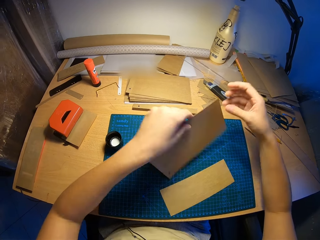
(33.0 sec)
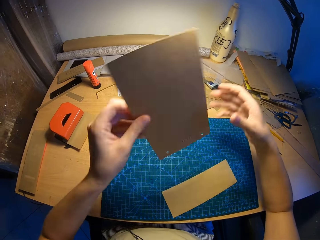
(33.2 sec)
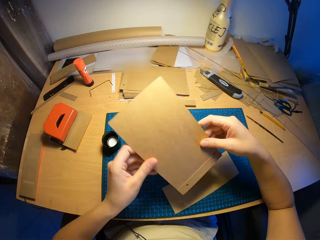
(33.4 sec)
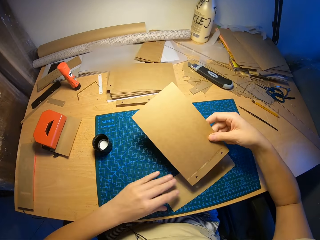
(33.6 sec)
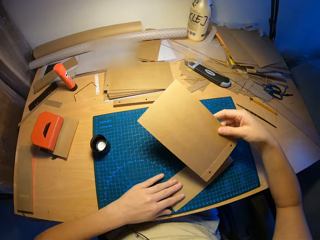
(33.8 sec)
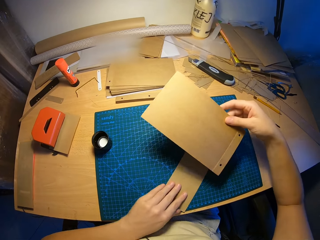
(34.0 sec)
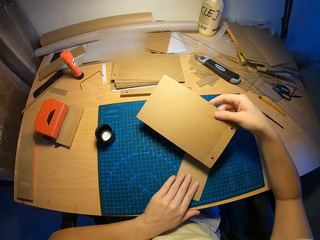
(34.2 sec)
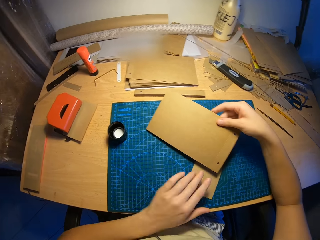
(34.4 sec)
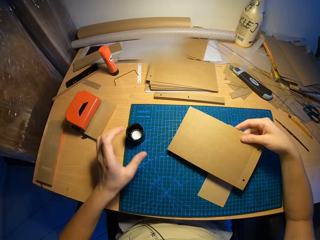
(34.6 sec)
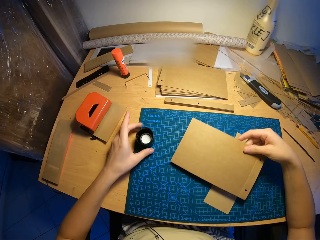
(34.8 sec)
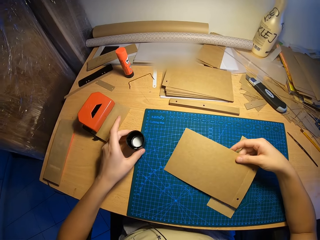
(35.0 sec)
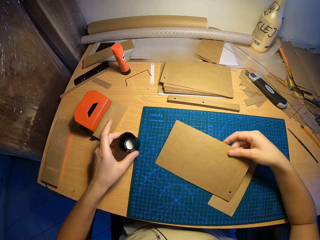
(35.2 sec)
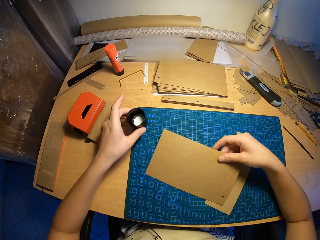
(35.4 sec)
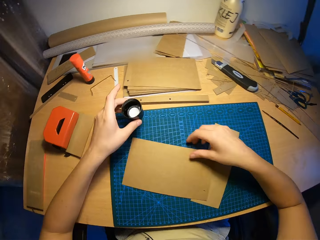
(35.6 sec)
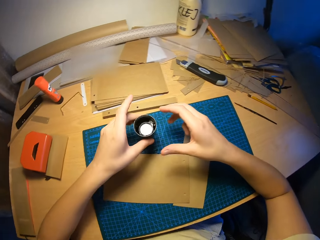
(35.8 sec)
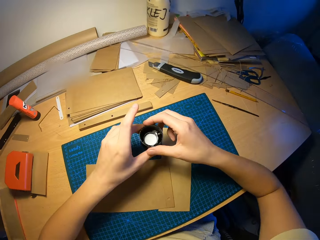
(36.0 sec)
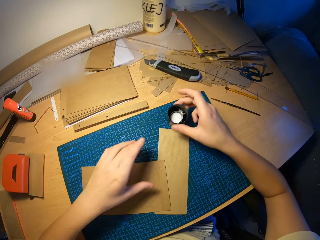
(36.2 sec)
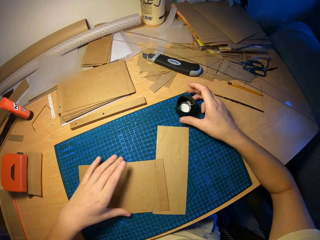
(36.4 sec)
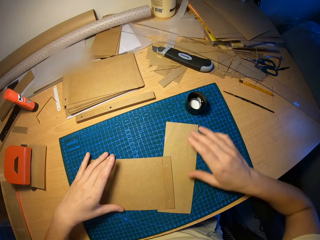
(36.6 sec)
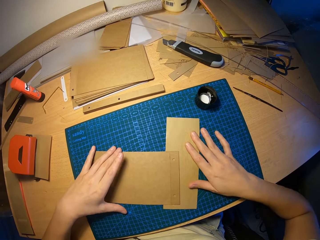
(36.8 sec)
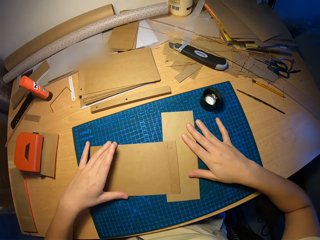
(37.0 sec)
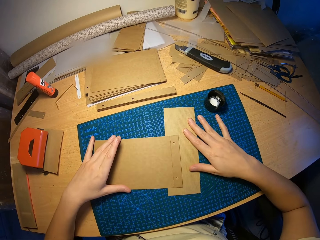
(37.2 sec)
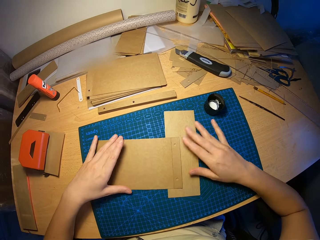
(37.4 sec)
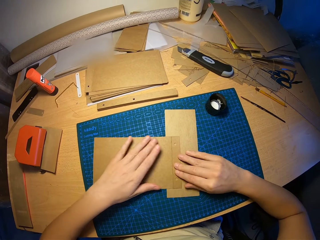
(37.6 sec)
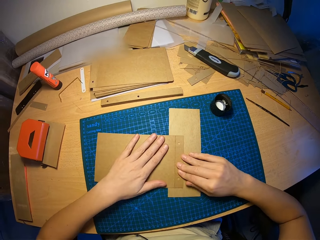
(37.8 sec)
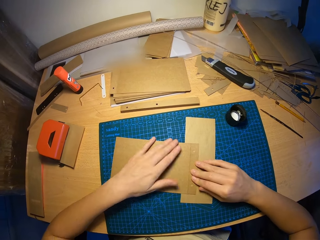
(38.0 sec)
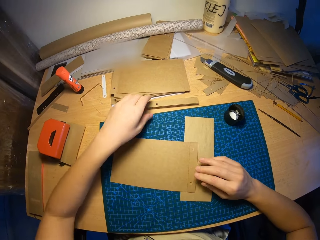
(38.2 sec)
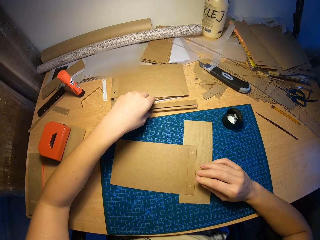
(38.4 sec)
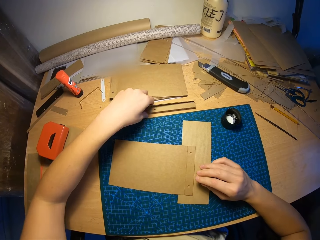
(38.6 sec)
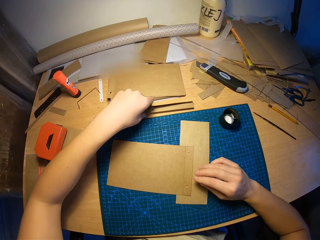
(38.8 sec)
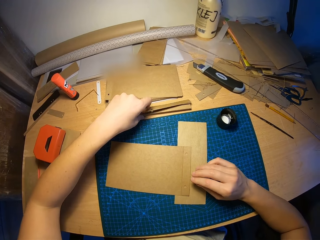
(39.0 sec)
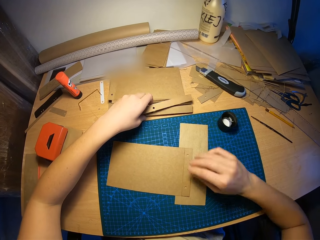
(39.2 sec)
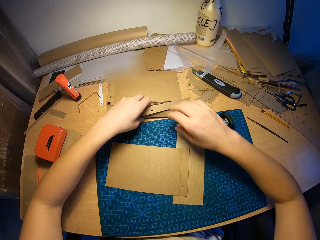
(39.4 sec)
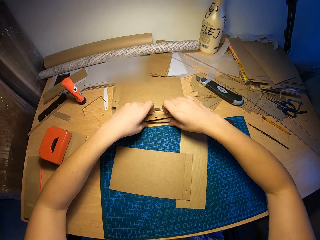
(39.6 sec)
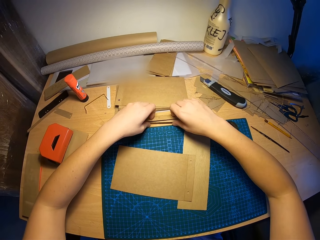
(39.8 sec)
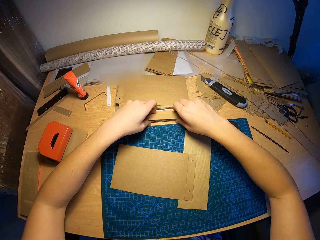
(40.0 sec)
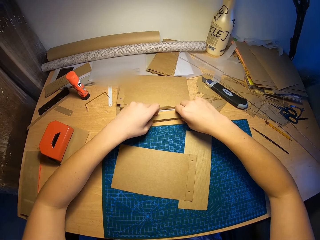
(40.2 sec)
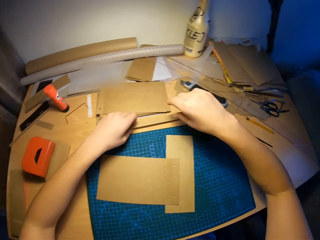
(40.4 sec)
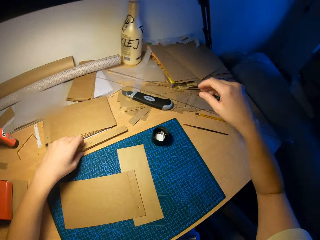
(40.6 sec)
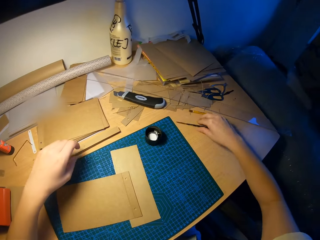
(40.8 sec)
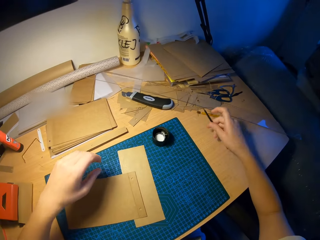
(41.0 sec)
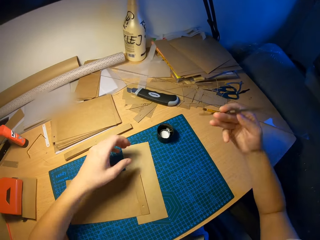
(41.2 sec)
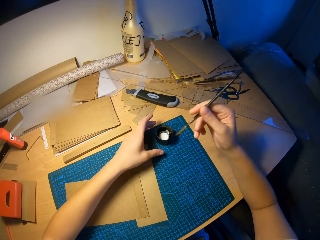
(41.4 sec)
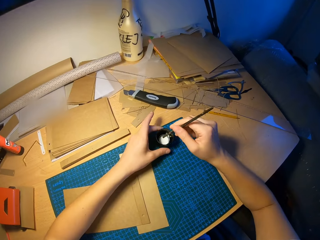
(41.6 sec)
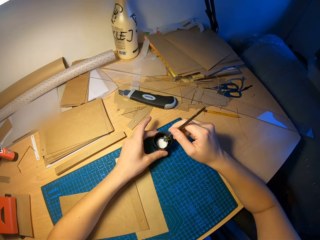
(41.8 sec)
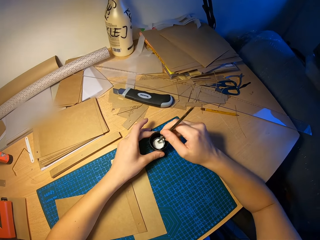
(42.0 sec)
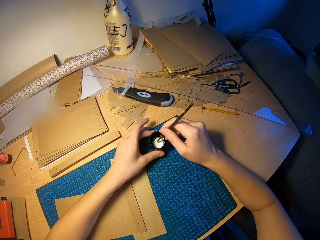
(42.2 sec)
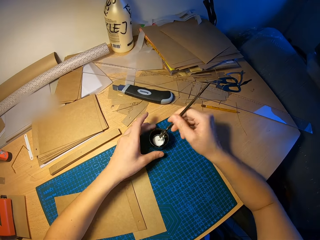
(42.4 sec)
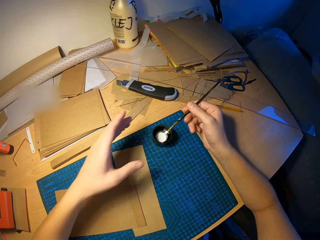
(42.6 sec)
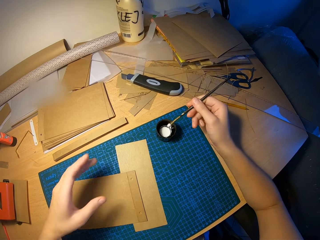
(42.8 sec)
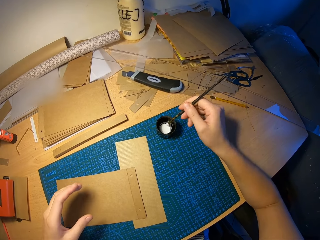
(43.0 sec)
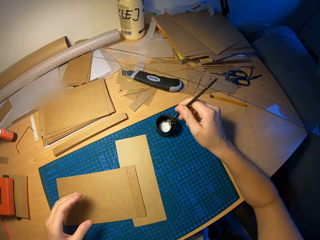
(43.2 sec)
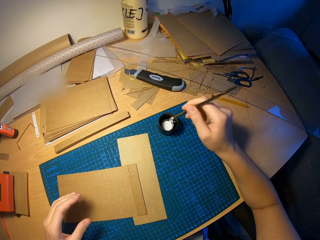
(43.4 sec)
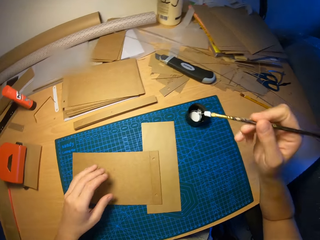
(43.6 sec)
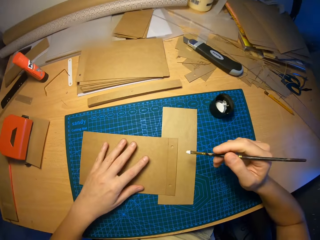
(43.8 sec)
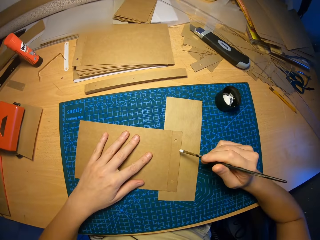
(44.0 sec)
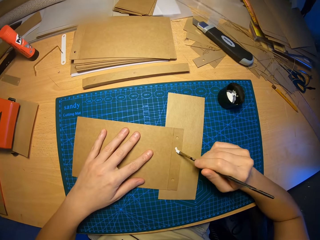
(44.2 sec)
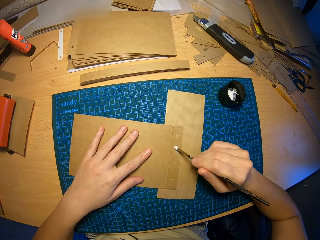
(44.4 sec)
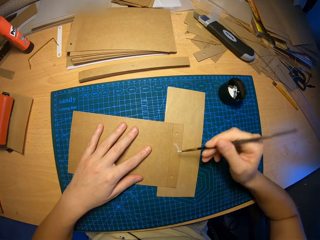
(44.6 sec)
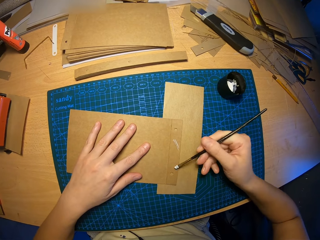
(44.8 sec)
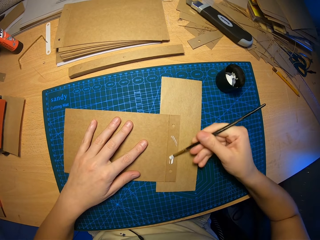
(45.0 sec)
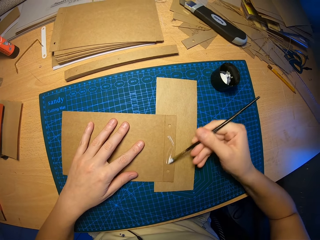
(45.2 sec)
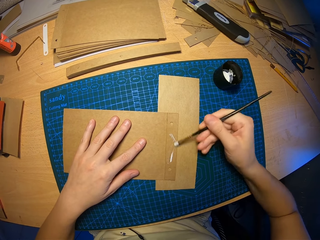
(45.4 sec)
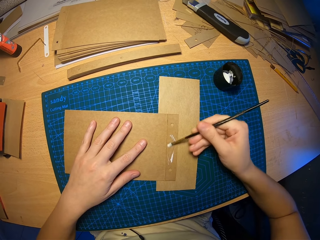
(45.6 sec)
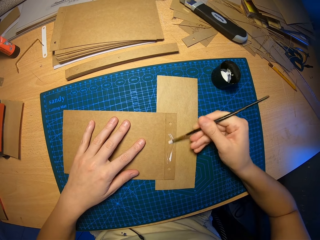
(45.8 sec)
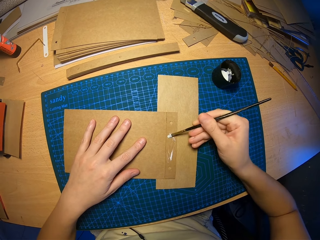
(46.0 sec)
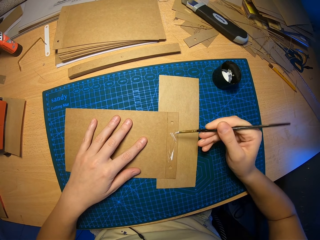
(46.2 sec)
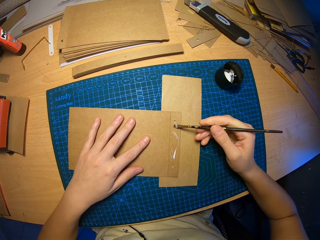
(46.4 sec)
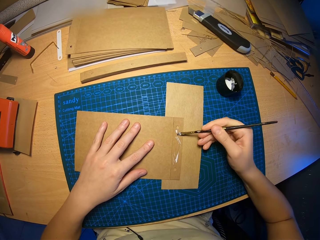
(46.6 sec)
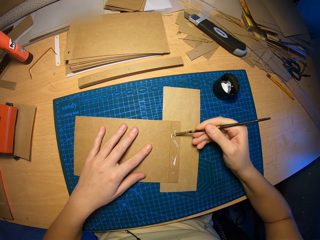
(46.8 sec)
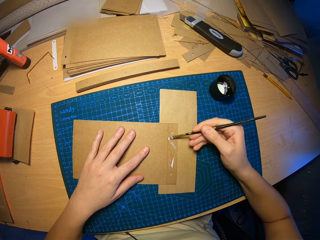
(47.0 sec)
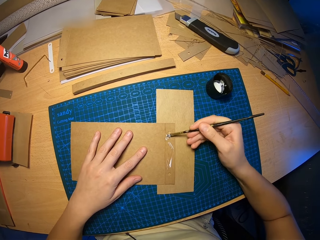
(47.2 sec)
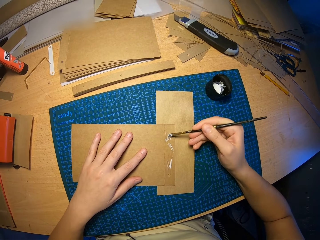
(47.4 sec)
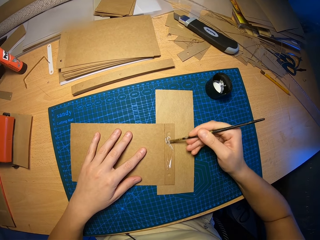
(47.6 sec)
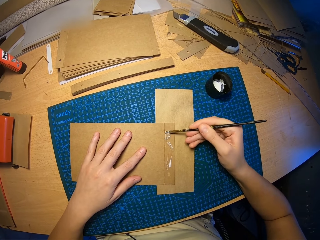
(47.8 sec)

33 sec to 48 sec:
The camera wearer turns a paper on the hands. He places the paper on the table. He carries the cup of glue or bottle top on the table with his left hand. He moves the cup of glue in his left hand to his right hand. He drops the cup of glue on the table with his right hand. He moves the papers on the table. He touches pieces of papers on the table. He picks the brush on the table with his right hand. He holds the bottle top with the left hand. He dips the brush in his right hand into the cup of glue on the table. He rubs glue on the craft paper with the brush in his right hand.

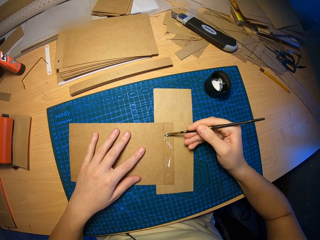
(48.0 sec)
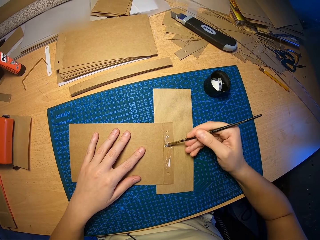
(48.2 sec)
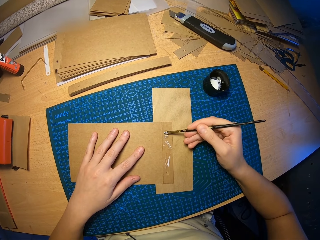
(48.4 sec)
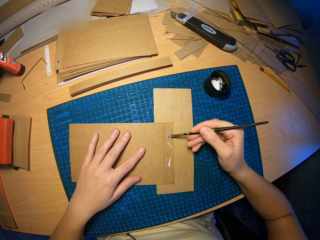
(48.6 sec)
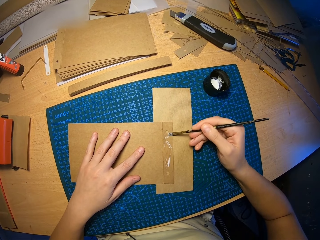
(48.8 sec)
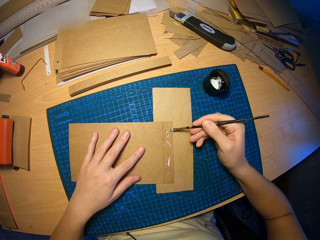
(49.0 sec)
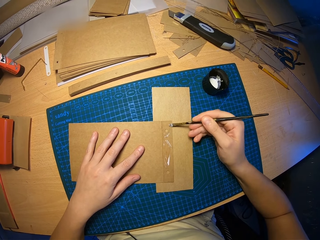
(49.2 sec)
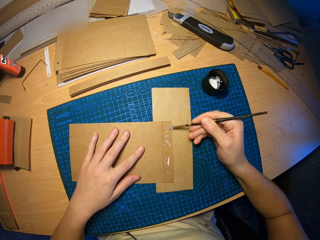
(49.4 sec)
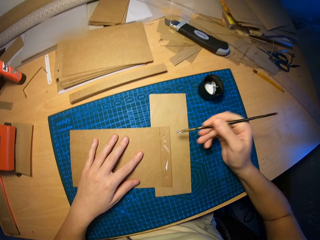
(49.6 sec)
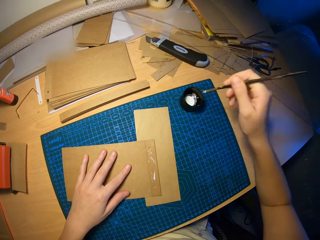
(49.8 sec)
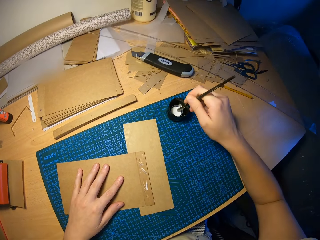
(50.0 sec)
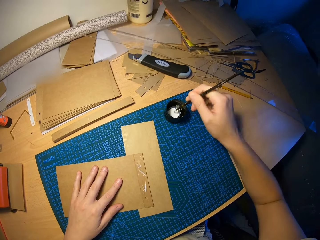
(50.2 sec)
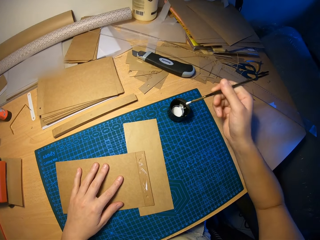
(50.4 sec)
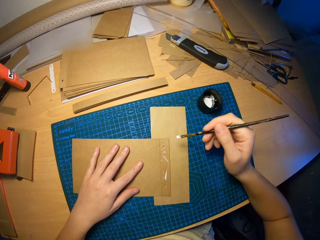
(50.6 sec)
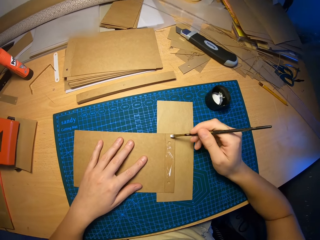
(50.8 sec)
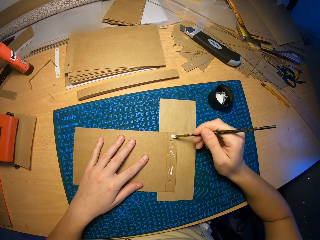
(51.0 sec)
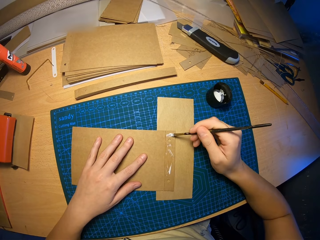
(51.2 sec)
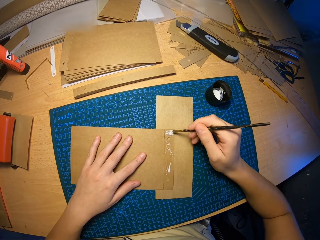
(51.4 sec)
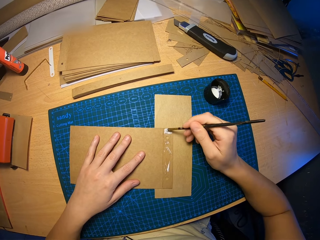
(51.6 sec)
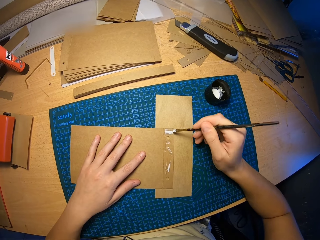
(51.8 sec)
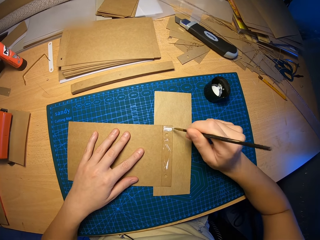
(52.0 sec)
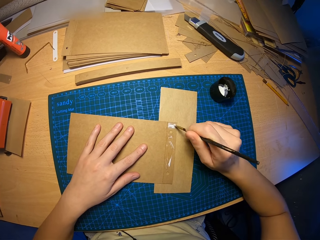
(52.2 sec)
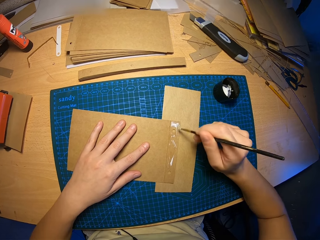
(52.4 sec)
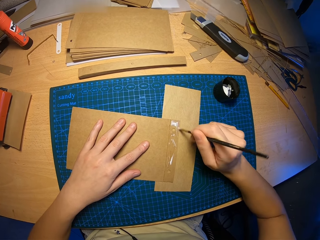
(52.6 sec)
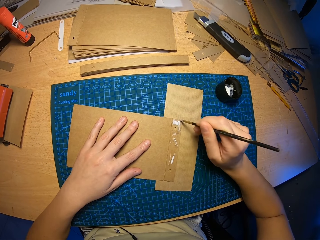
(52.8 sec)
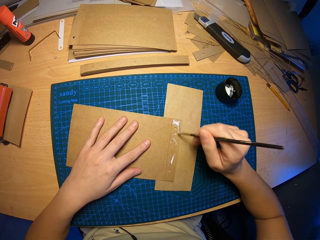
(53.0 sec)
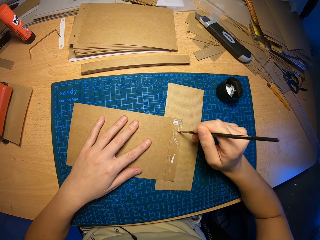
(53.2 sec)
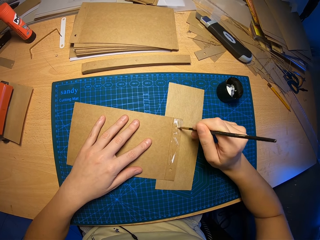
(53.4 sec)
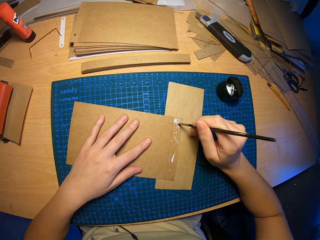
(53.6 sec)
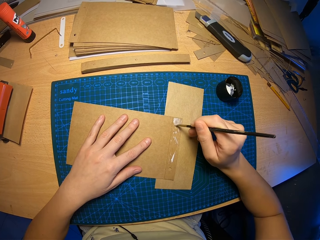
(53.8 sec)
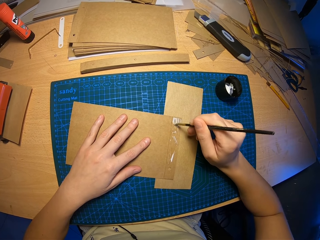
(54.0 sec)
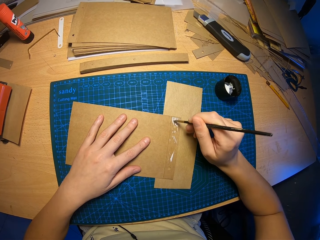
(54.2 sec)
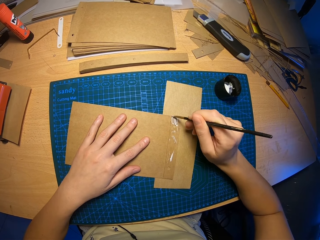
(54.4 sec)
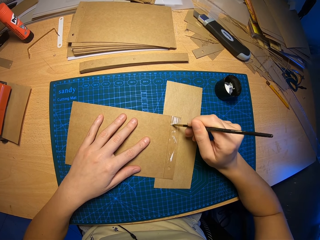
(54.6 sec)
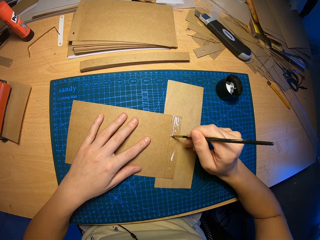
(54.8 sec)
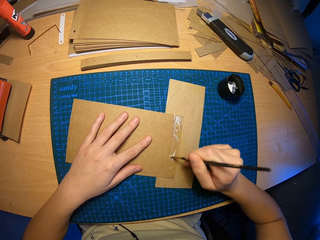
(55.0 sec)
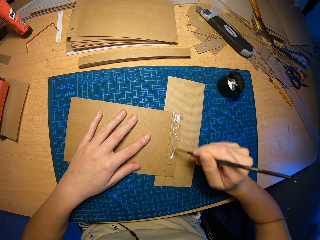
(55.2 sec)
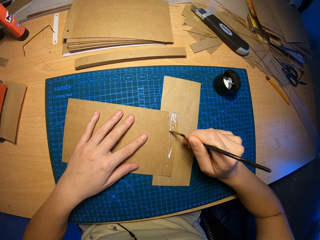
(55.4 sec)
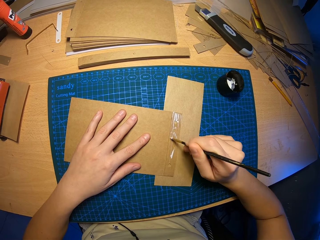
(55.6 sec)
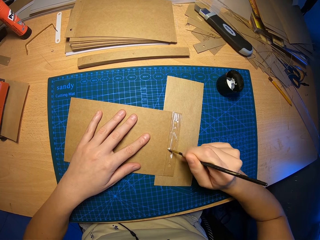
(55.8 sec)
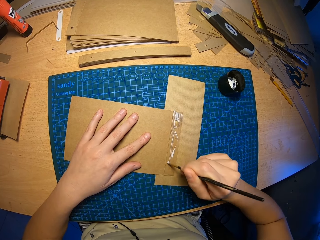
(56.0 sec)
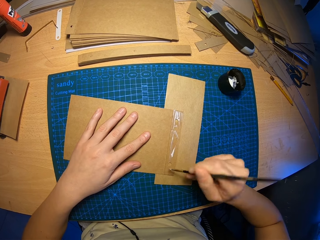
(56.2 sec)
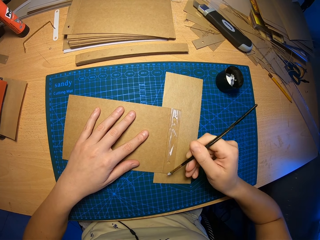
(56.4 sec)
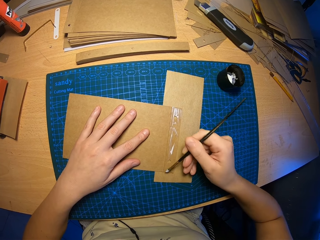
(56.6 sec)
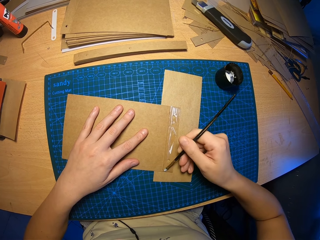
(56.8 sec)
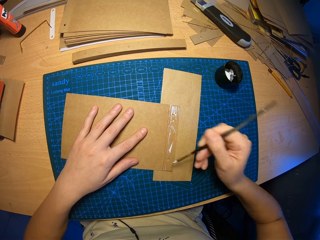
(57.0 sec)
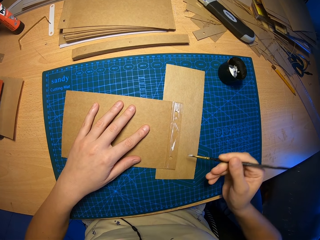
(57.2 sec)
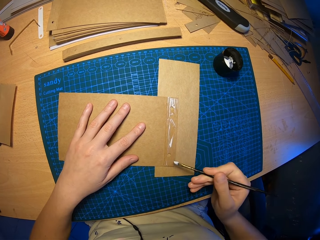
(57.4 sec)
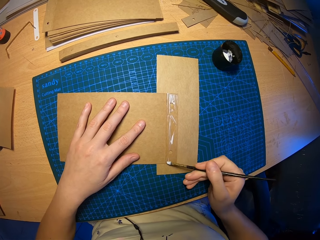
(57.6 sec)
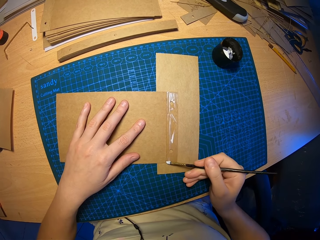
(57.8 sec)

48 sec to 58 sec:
The camera wearer dips the brush in his right hand into the cup of glue on the table. He rubs glue on the craft paper with the brush in his right hand.
